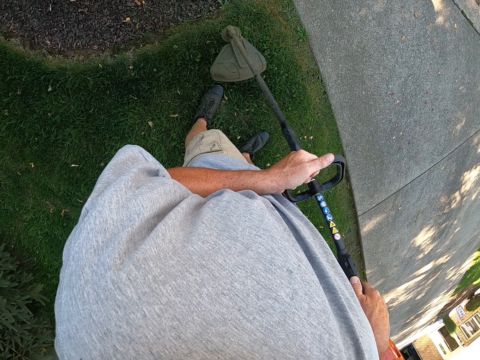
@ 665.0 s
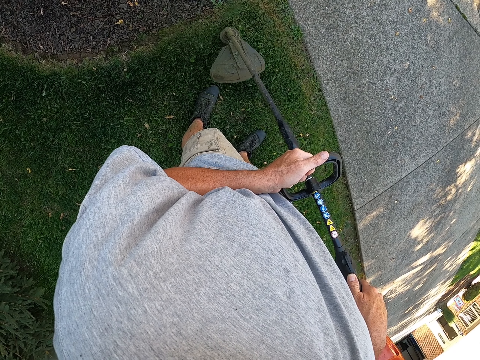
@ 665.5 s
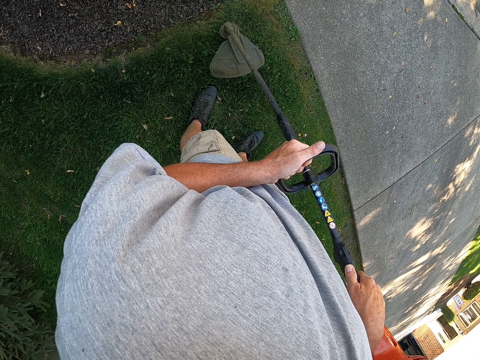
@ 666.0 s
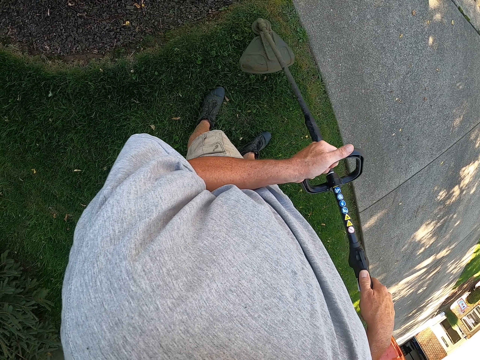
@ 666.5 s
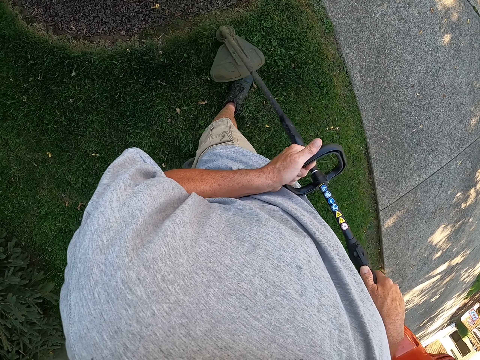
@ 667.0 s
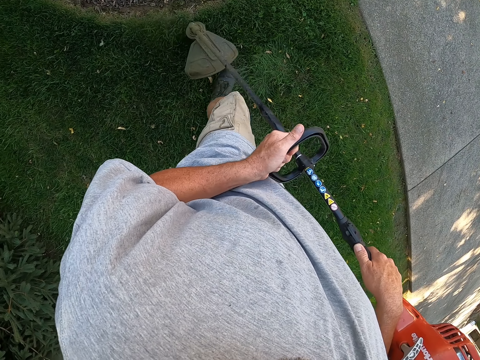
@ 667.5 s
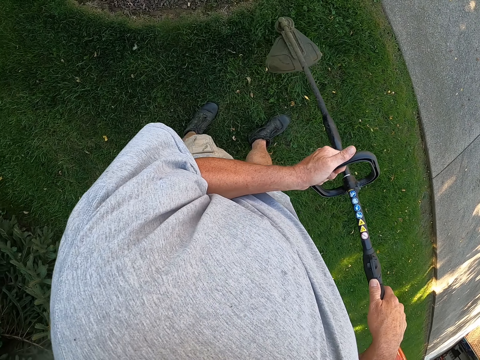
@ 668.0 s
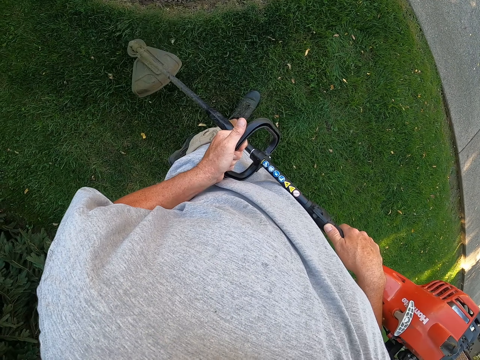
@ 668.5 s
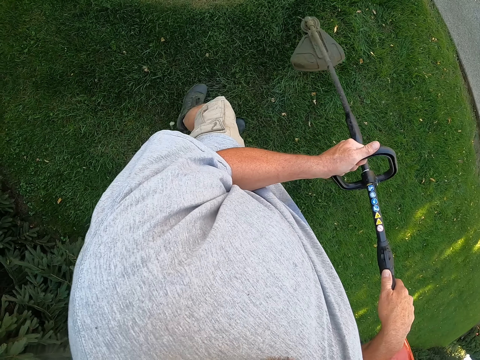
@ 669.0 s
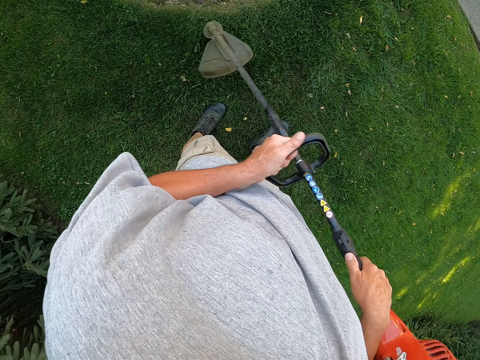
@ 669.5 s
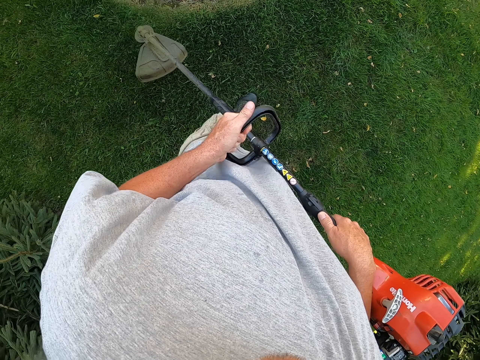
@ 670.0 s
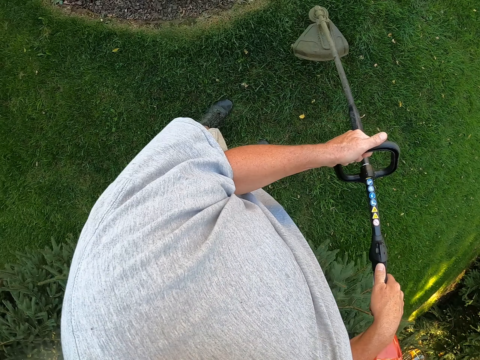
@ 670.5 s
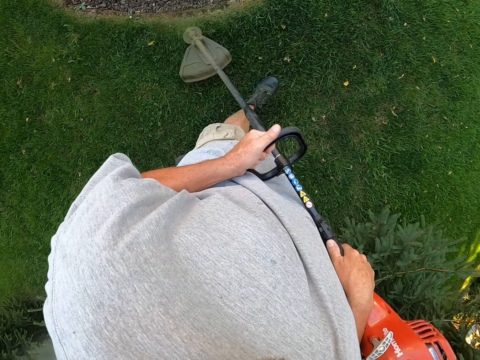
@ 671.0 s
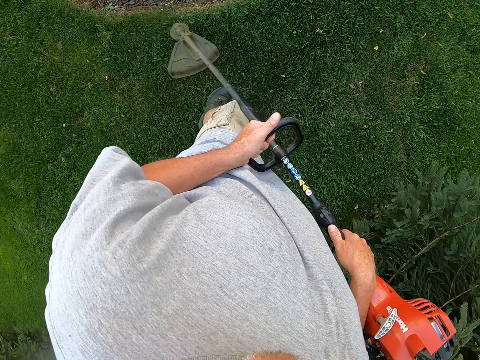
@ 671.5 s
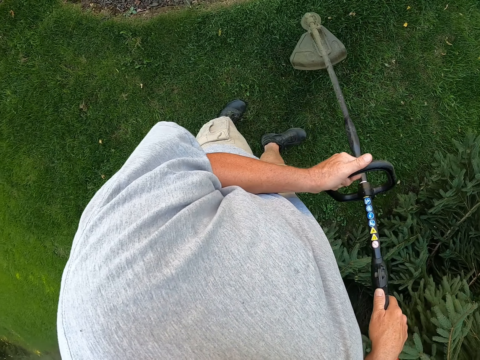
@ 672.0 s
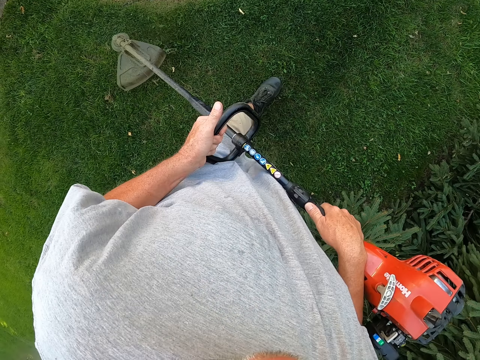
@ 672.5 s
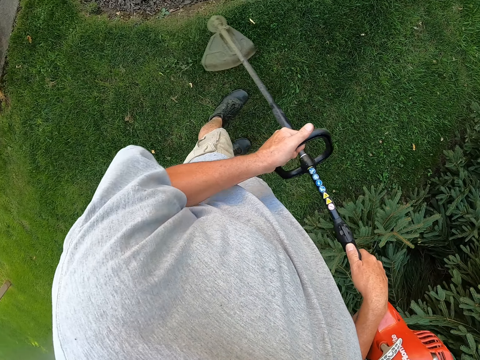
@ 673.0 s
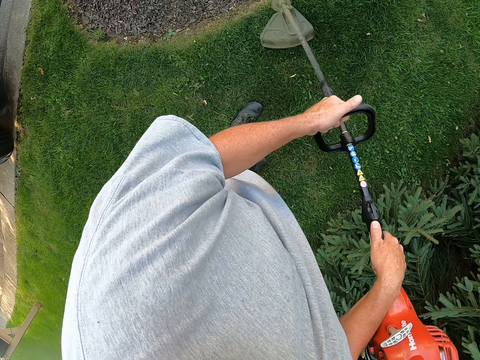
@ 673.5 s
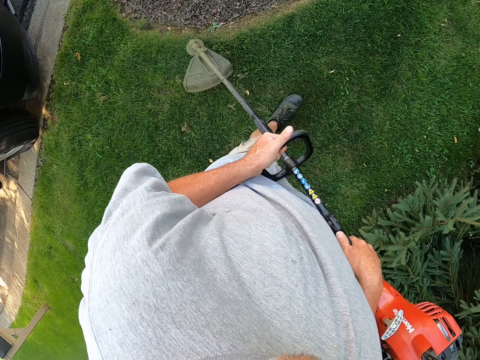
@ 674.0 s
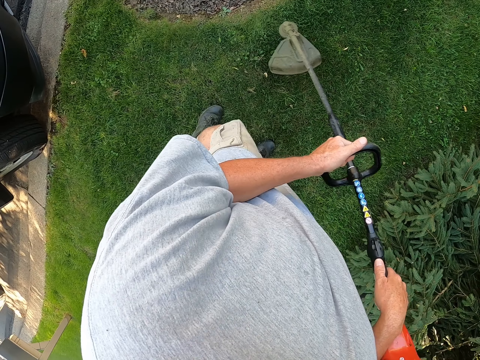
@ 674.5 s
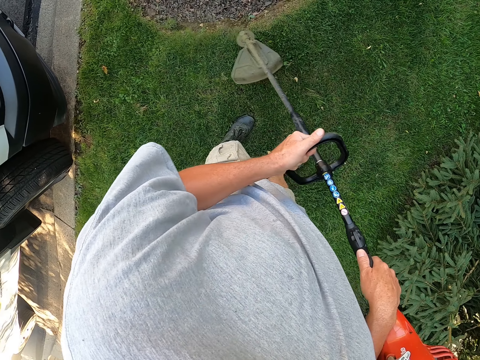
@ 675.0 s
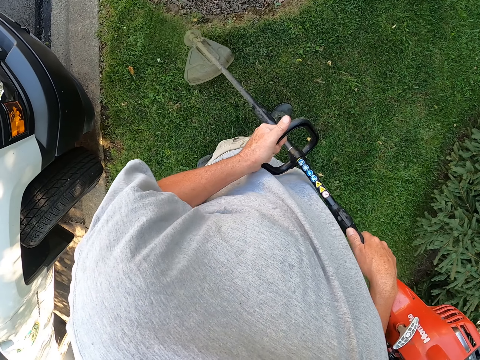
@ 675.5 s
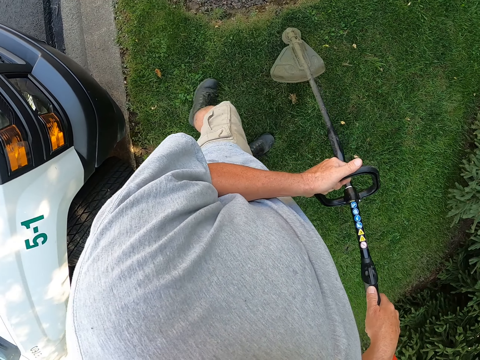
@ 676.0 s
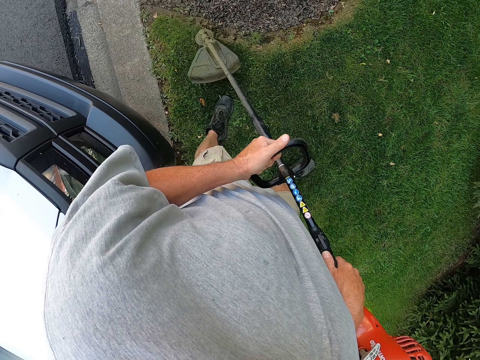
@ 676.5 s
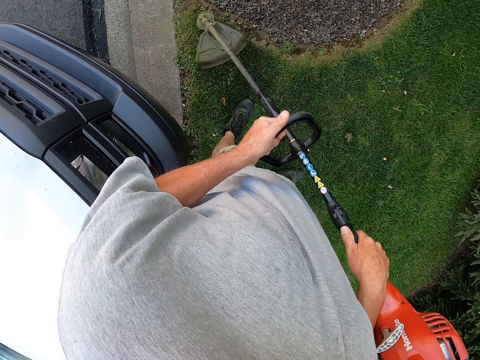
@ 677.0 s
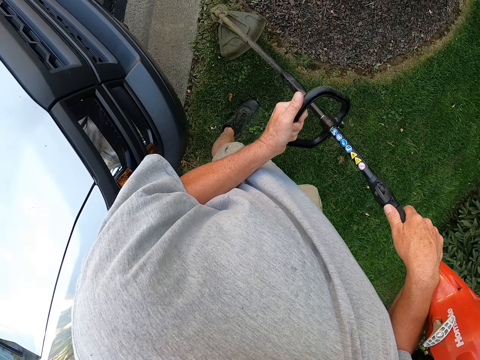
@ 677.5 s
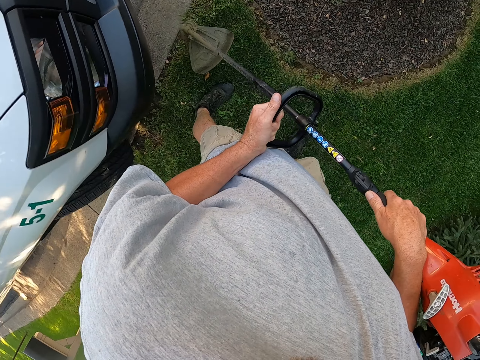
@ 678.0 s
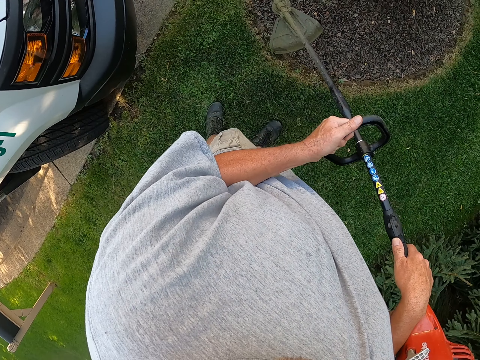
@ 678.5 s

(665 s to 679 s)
The camera wearer cuts grass with a brush cutter repeatedly. They walk around the garden. They cut the grass with the brush cutter repeatedly.

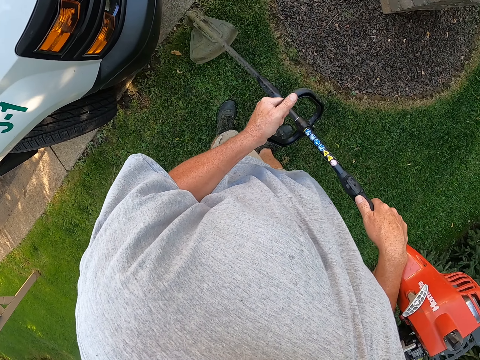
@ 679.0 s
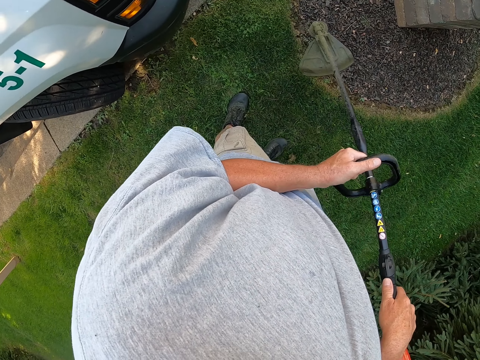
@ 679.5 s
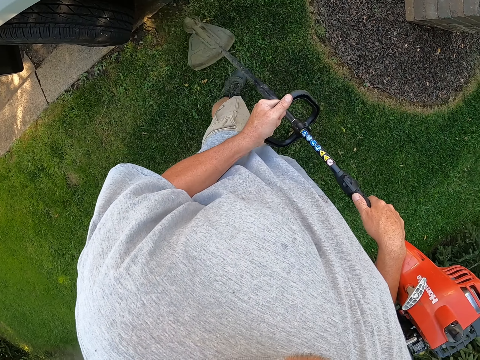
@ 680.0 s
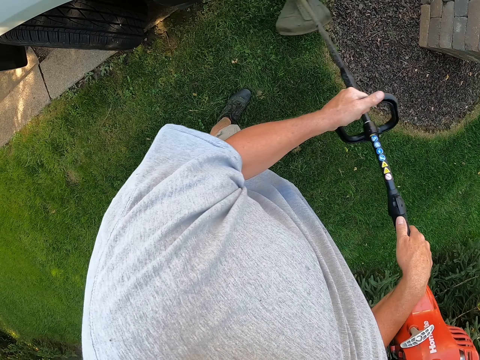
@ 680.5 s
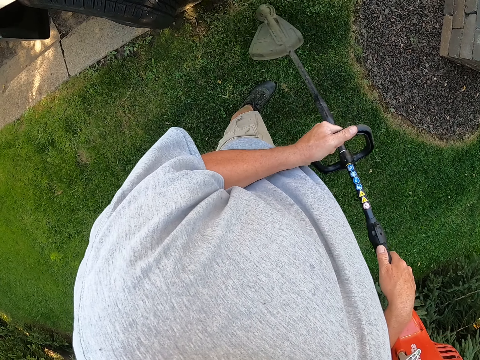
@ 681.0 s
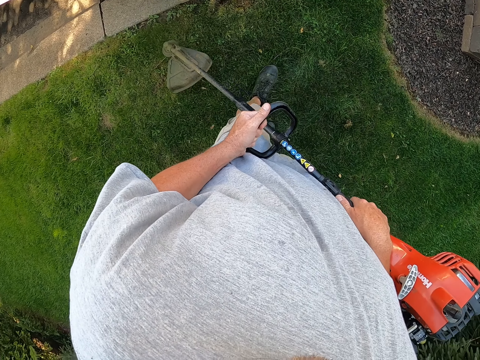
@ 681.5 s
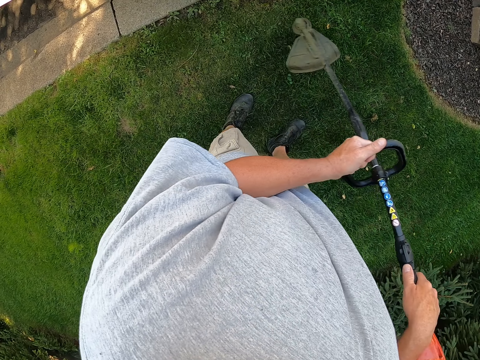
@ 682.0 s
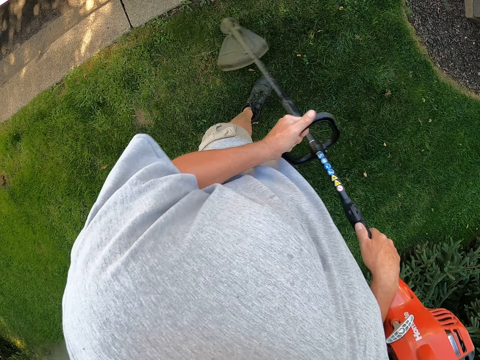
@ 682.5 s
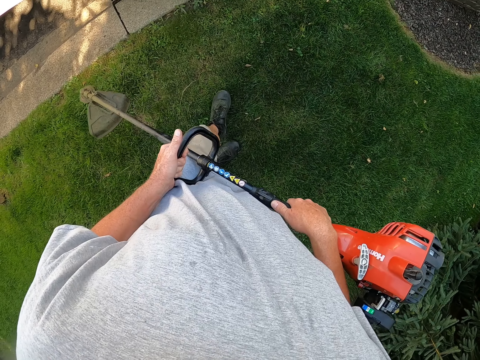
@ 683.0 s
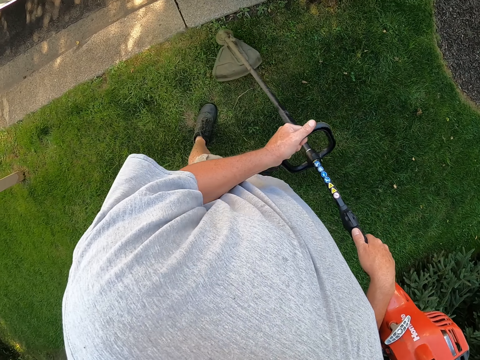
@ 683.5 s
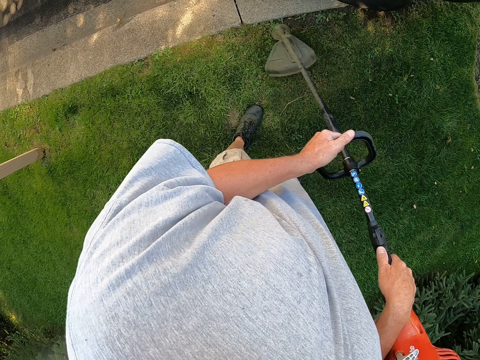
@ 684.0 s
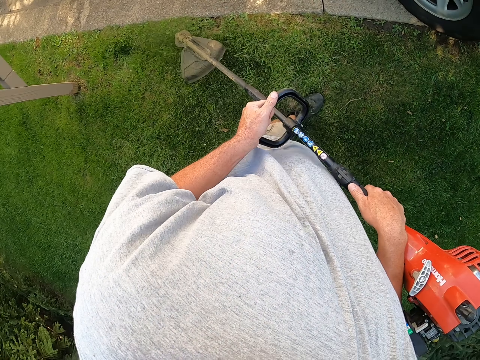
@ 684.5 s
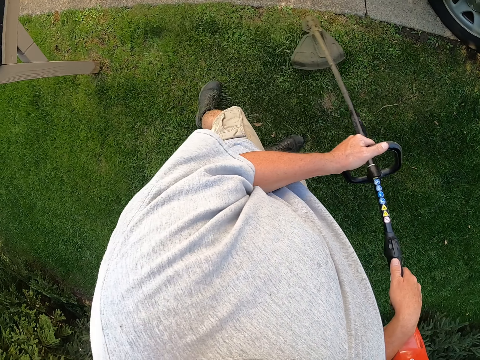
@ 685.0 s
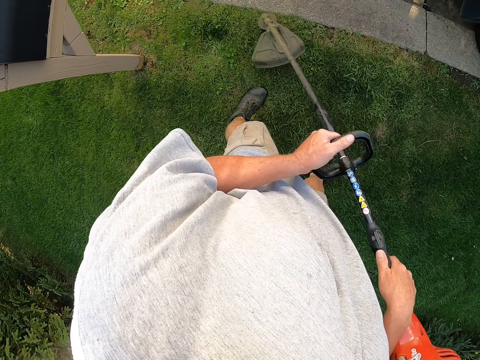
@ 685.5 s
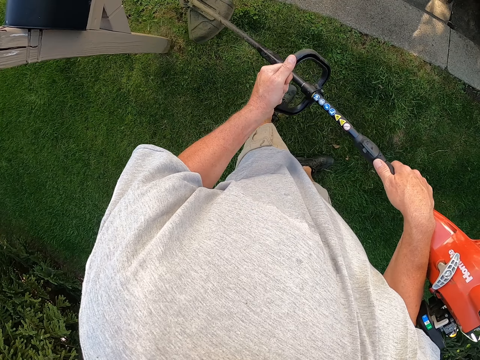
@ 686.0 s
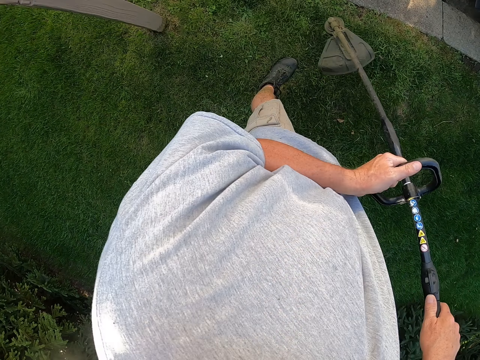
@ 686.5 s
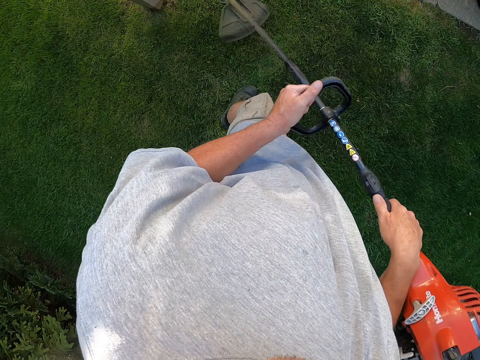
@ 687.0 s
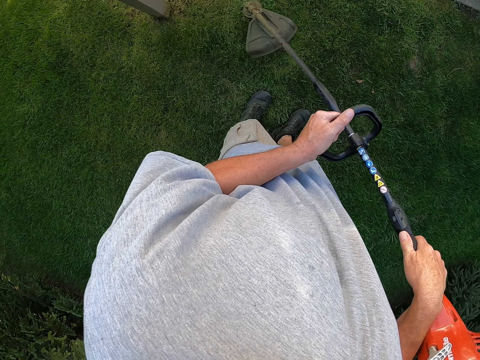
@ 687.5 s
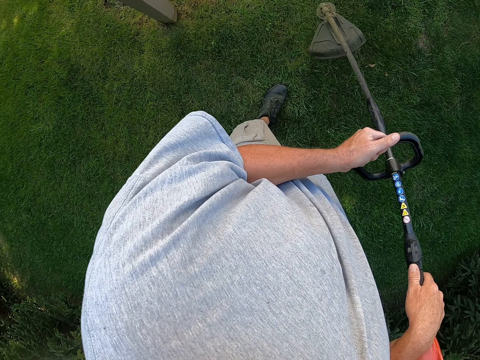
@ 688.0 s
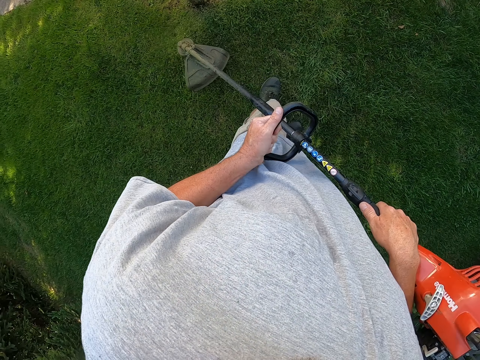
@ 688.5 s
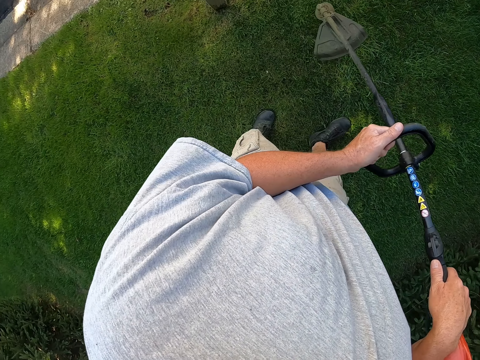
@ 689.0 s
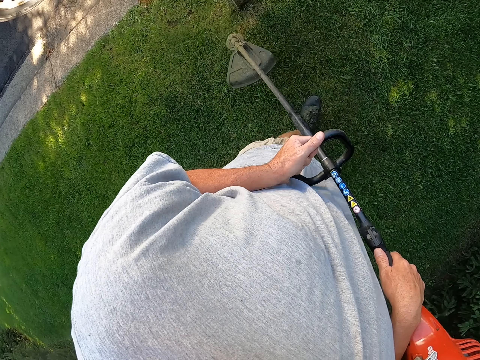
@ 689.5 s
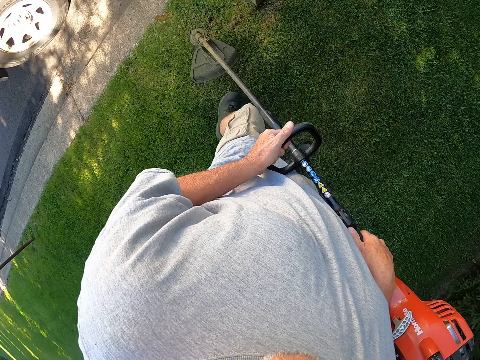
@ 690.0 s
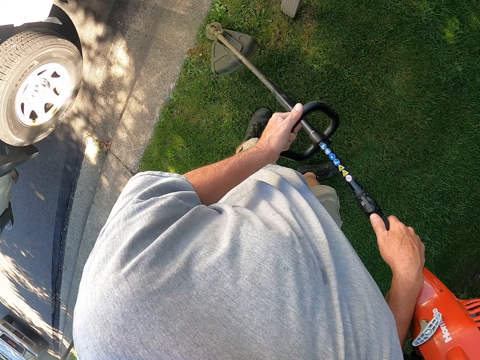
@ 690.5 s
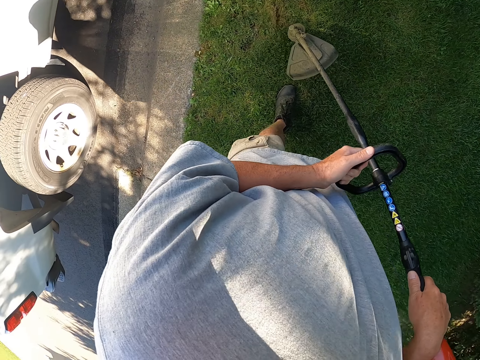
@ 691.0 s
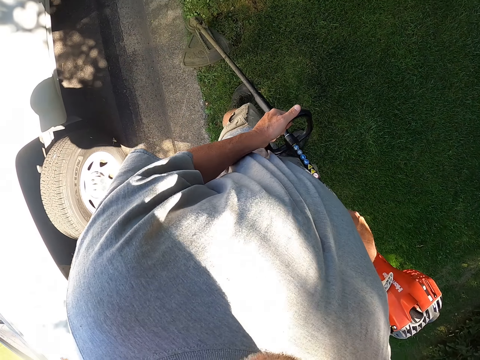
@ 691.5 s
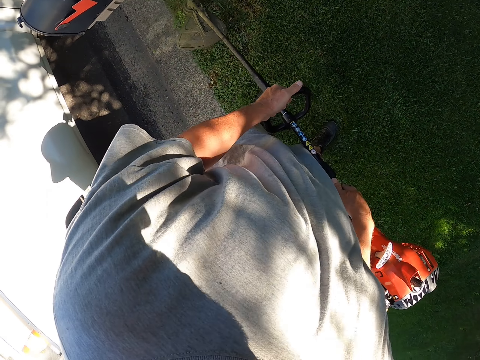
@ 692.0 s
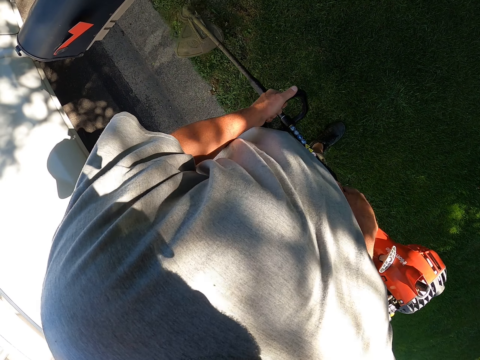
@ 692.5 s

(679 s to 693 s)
The camera wearer cuts grass with a brush cutter repeatedly.
